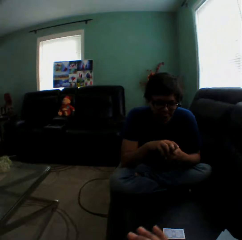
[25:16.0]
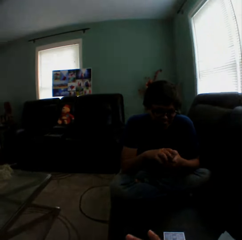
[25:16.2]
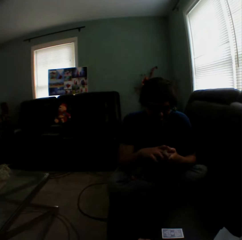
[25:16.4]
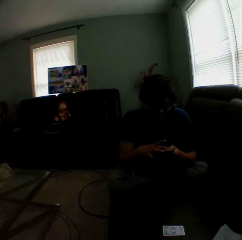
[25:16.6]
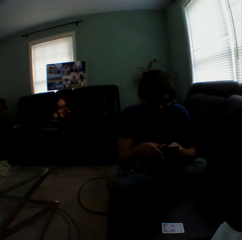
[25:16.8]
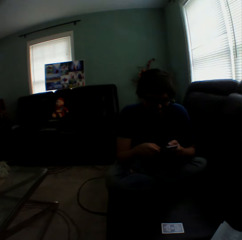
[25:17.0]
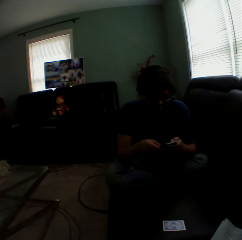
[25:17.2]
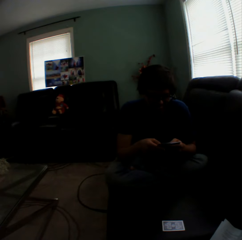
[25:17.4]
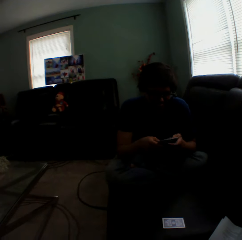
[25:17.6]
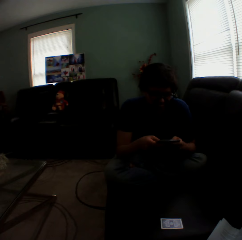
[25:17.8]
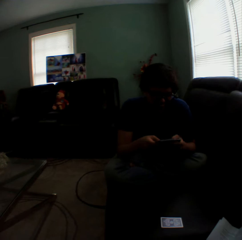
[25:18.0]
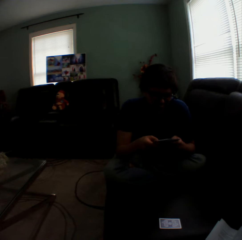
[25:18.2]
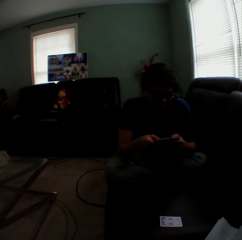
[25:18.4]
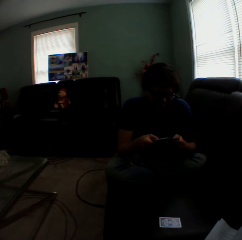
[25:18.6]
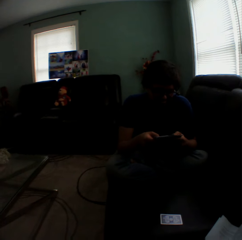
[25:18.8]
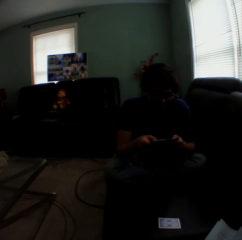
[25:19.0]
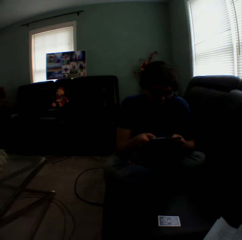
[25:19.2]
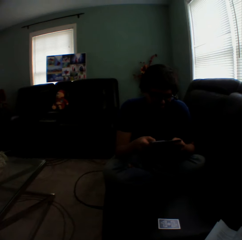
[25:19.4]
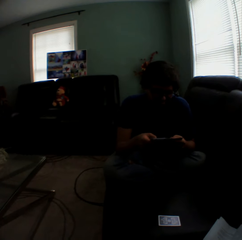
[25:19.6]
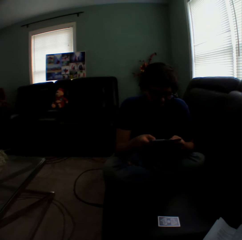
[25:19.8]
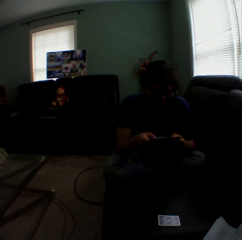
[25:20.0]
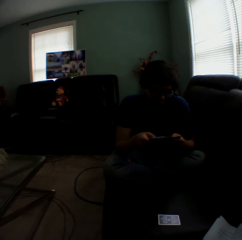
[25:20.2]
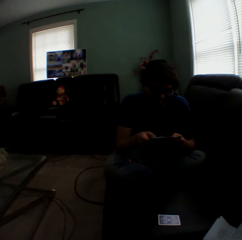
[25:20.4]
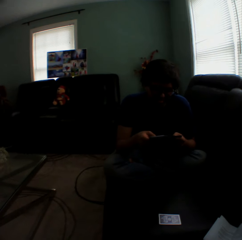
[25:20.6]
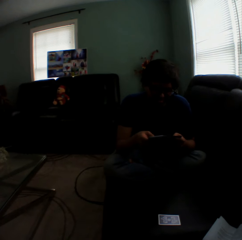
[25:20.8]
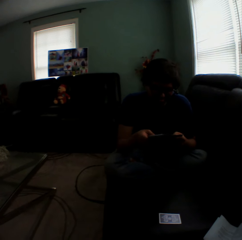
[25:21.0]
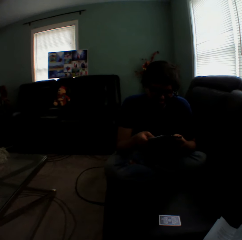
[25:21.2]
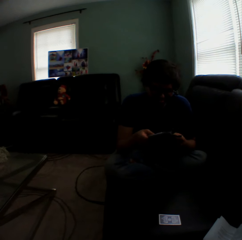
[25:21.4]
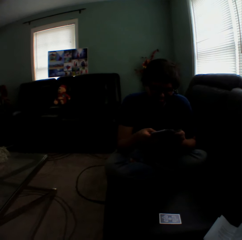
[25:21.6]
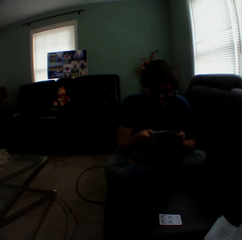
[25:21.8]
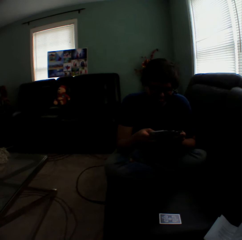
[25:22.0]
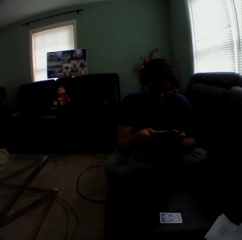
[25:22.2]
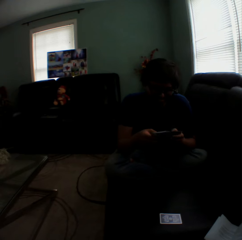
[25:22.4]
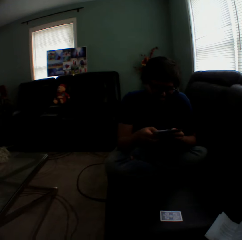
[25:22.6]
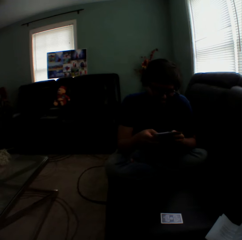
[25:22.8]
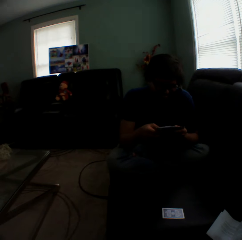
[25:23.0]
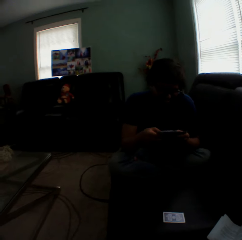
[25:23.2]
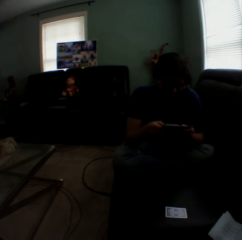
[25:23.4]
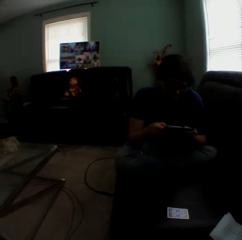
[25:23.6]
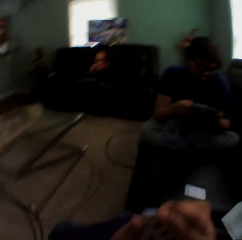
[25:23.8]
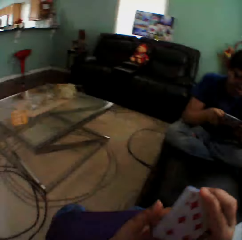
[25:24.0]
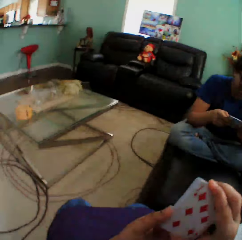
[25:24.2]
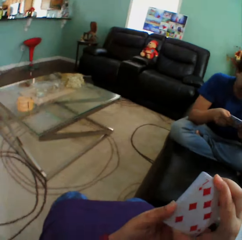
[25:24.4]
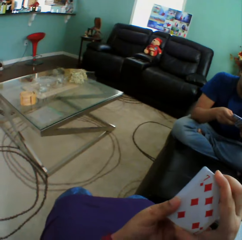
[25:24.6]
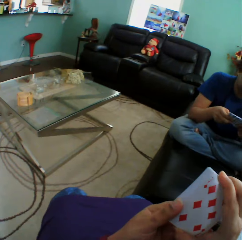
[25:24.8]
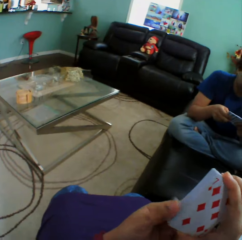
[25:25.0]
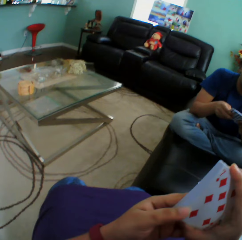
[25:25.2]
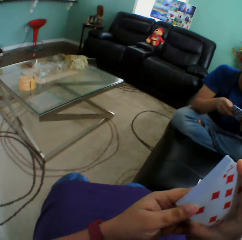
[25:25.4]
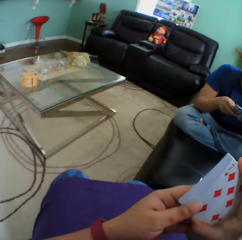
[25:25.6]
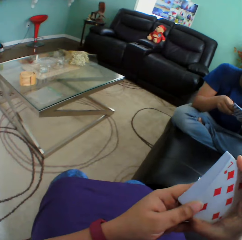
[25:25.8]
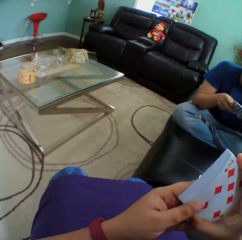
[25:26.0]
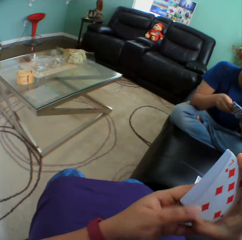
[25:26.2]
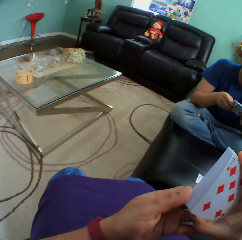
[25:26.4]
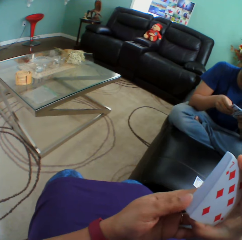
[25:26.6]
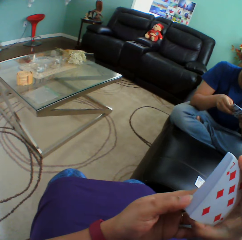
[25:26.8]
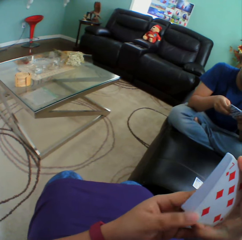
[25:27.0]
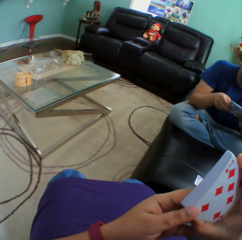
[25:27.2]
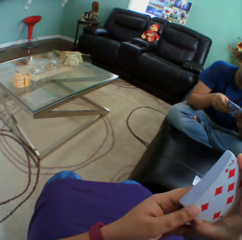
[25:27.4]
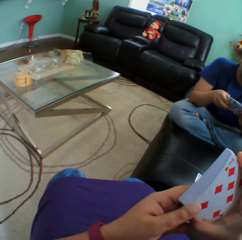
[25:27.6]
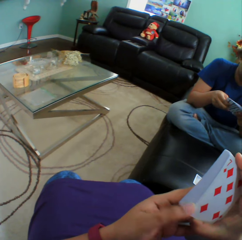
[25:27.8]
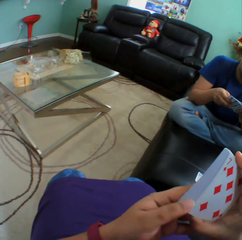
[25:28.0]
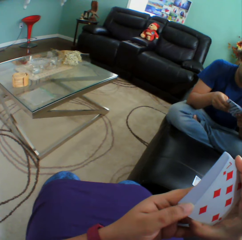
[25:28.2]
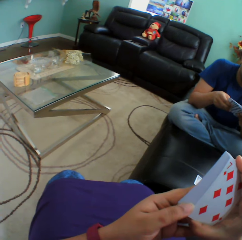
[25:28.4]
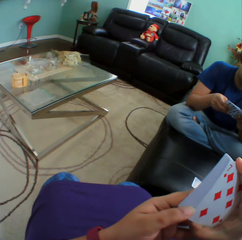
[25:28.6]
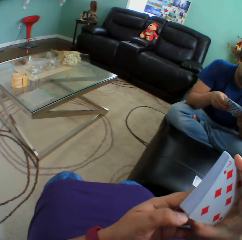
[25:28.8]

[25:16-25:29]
The camera wearer puts a playing card on the couch. They turn to the side, arrange cards in a hand, and hold playing cards.

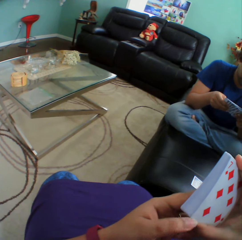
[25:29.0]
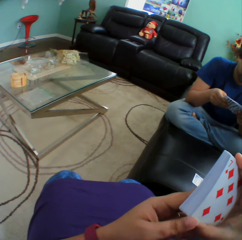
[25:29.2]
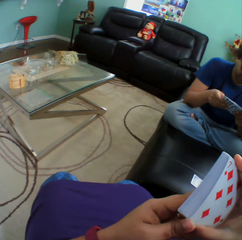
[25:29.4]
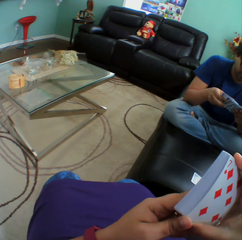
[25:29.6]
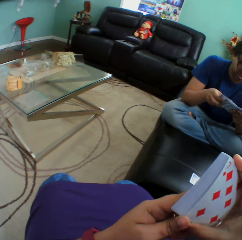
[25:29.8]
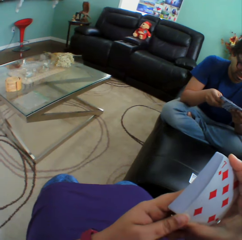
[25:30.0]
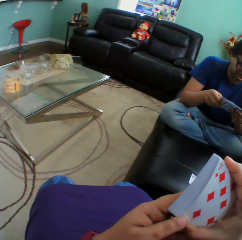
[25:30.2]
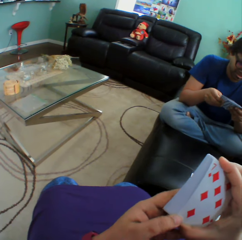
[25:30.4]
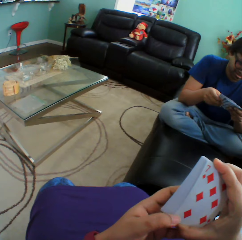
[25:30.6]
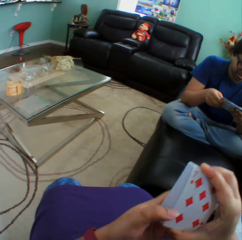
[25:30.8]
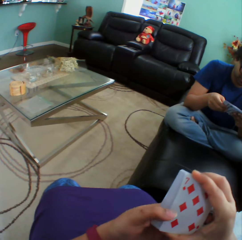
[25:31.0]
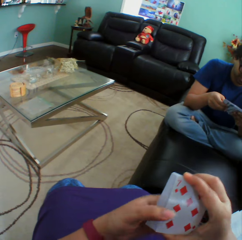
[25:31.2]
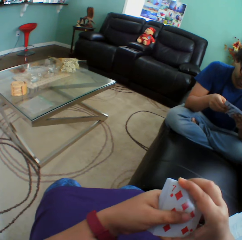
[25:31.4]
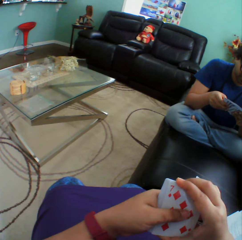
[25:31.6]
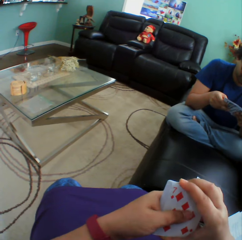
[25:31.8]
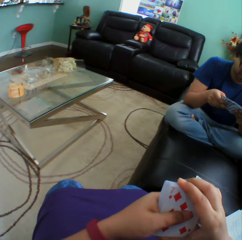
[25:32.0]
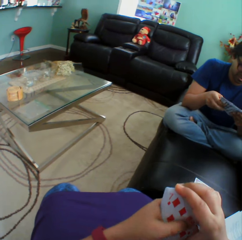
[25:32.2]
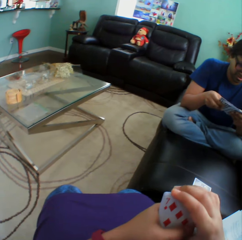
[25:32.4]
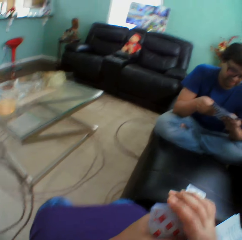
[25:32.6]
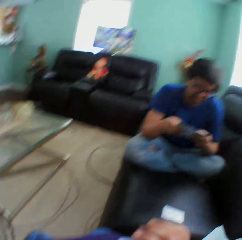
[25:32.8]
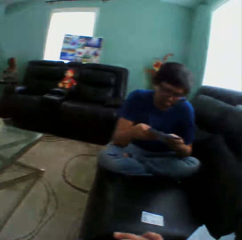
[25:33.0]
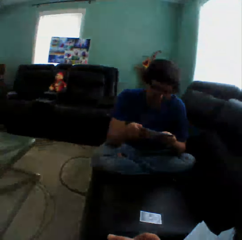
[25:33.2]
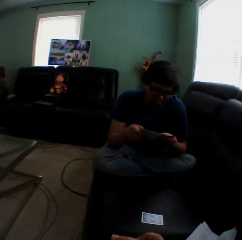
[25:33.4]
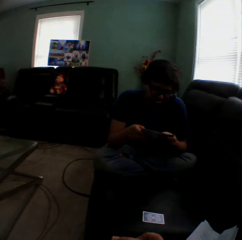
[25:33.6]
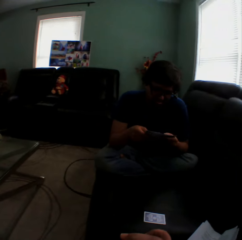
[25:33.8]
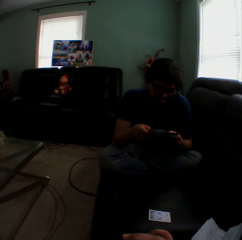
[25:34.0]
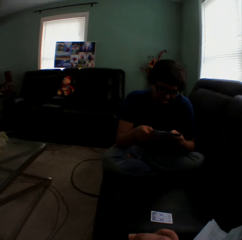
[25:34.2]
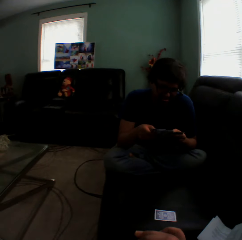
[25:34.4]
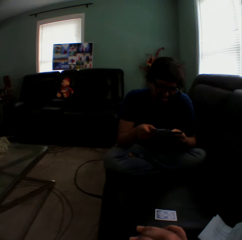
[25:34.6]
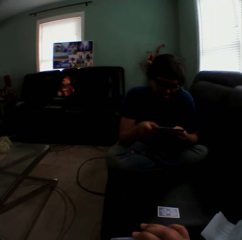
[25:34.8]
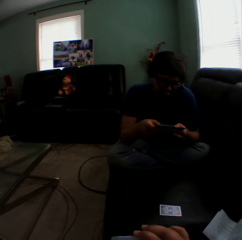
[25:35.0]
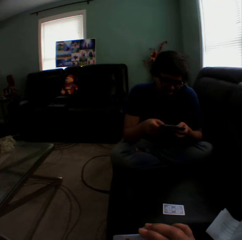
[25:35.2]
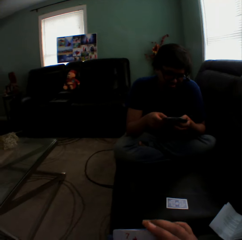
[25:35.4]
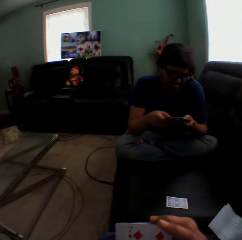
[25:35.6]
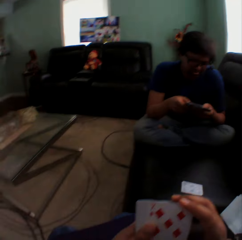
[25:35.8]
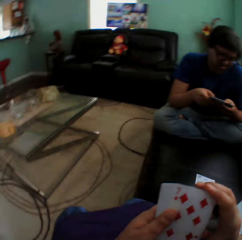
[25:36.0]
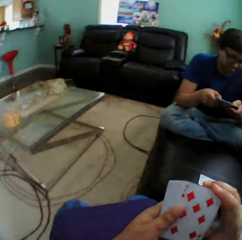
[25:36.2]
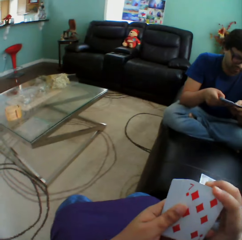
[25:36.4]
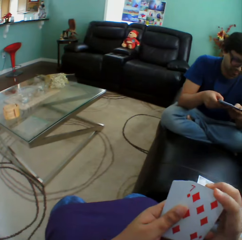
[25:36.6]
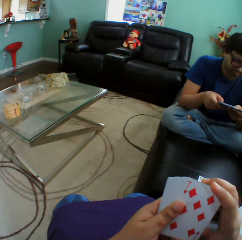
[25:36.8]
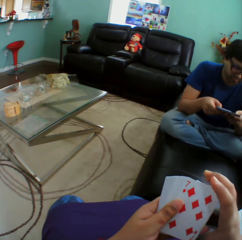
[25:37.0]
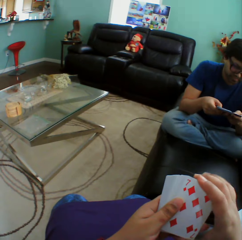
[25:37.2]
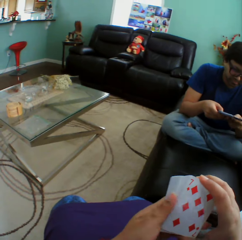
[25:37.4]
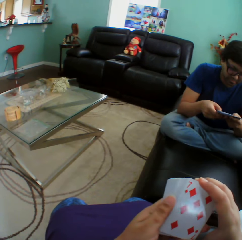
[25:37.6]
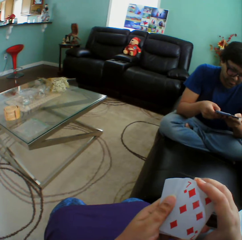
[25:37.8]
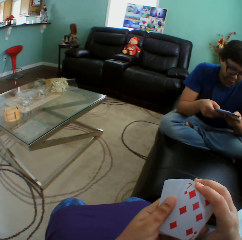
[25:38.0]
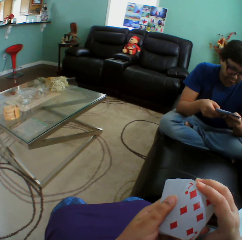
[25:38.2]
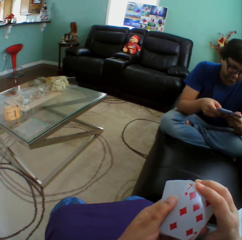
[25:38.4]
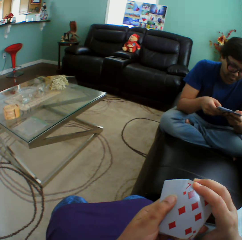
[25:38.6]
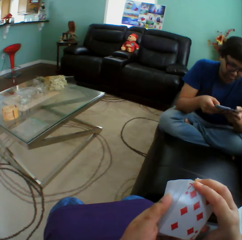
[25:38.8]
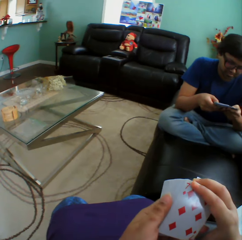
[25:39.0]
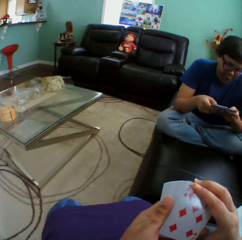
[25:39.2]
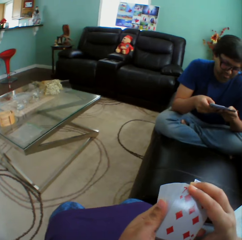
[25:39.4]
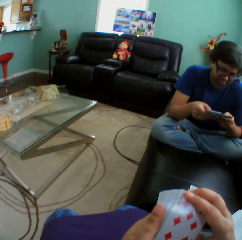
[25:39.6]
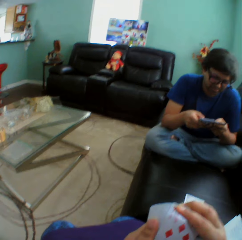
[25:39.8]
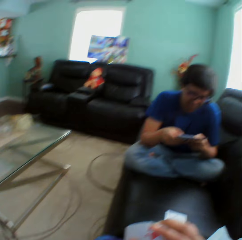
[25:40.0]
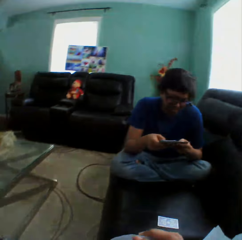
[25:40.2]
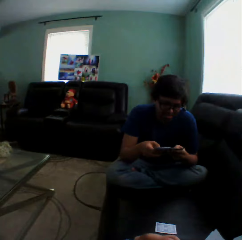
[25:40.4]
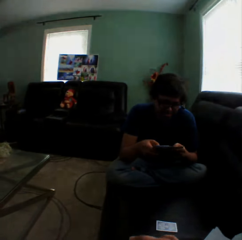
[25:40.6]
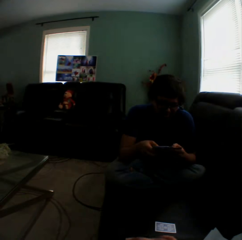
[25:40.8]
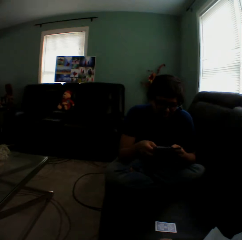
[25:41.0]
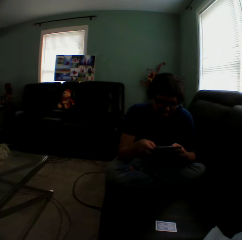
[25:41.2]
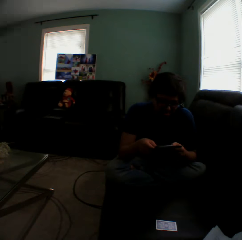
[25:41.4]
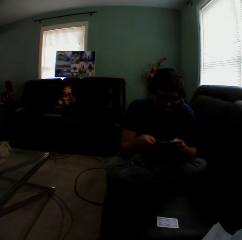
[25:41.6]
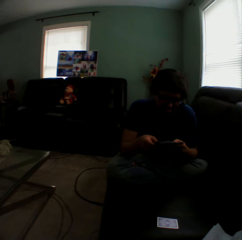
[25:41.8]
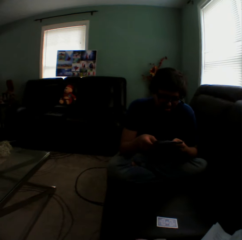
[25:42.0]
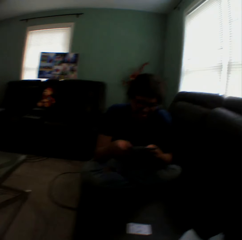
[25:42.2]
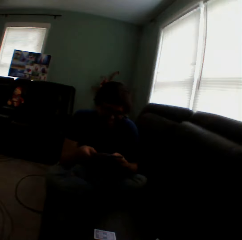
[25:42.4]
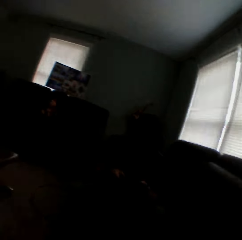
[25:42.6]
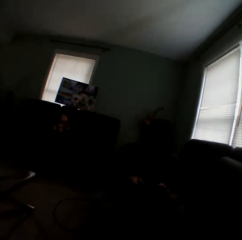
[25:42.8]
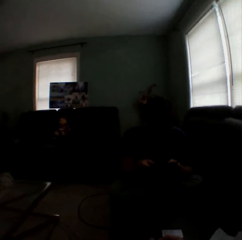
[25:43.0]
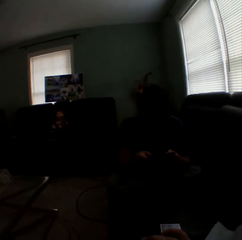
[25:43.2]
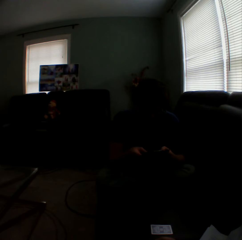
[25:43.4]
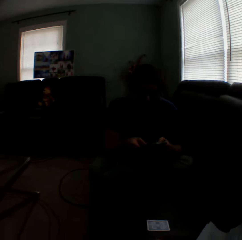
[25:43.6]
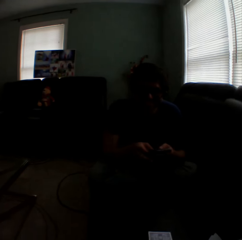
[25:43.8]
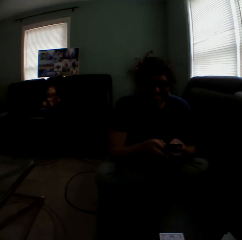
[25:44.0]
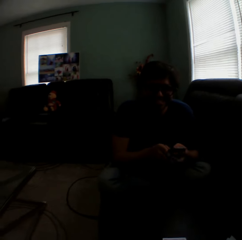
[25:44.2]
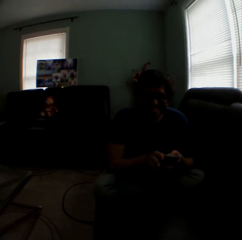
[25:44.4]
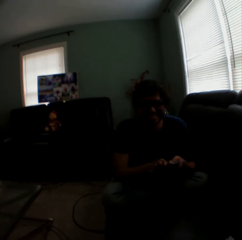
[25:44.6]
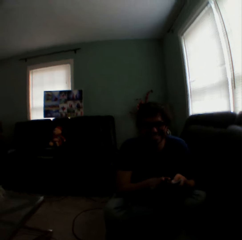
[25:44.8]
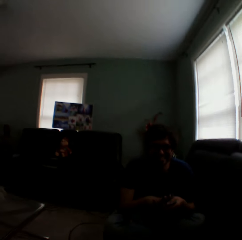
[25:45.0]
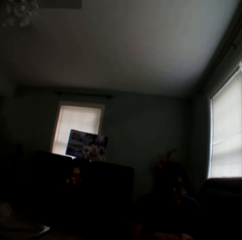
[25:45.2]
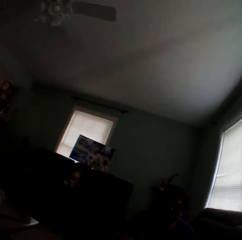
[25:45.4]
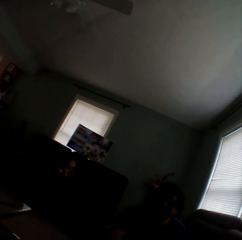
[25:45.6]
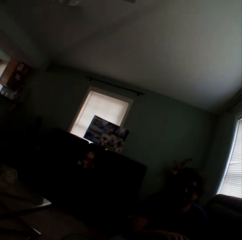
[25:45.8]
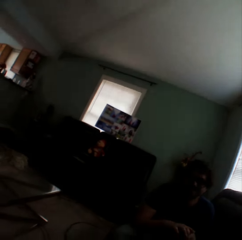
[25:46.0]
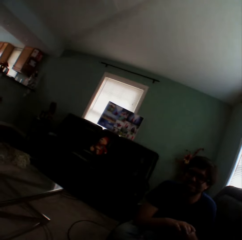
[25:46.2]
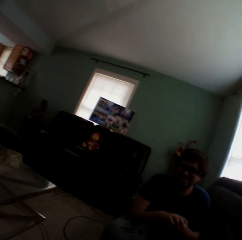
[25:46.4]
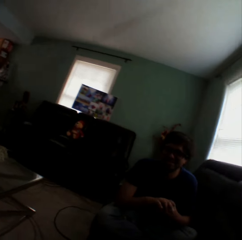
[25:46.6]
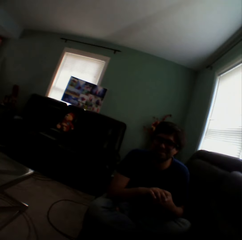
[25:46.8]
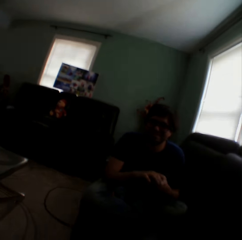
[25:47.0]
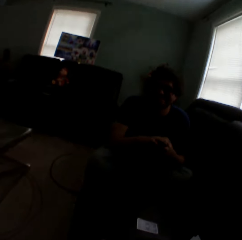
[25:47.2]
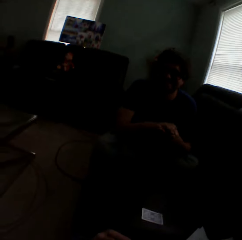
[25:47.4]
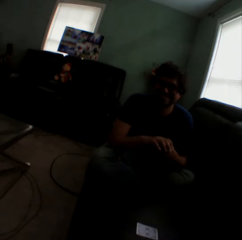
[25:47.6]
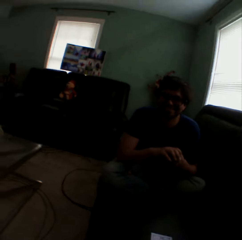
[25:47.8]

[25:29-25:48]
A man holds playing cards. The camera wearer turns to the side. The man holds playing cards. The camera wearer turns to the side, holds playing cards, and turns to the side. The man holds playing cards. The camera wearer turns to the side.
